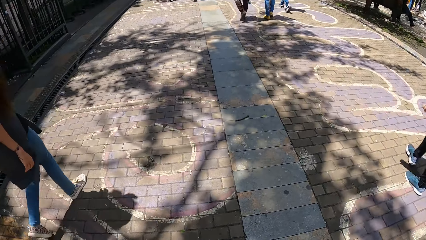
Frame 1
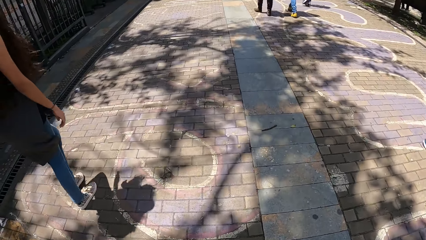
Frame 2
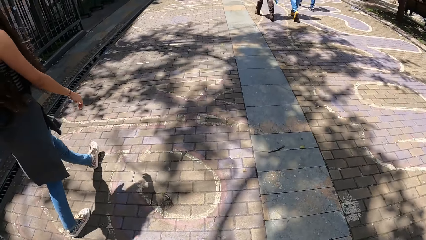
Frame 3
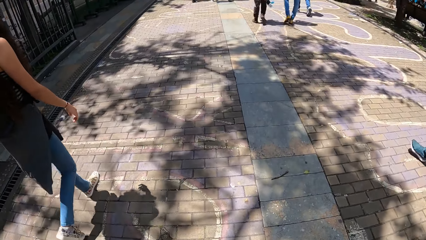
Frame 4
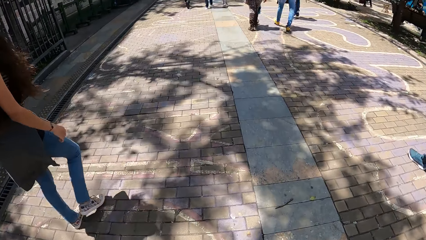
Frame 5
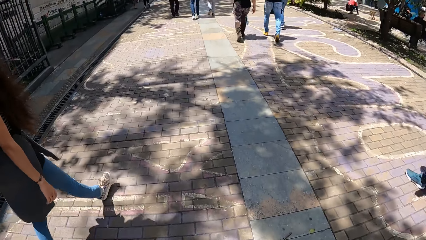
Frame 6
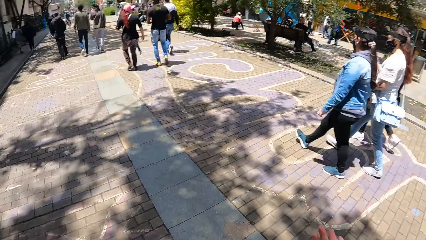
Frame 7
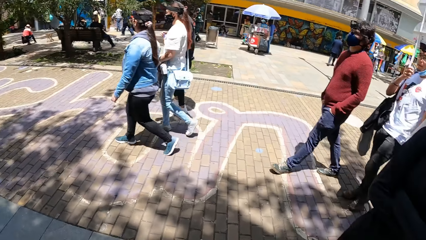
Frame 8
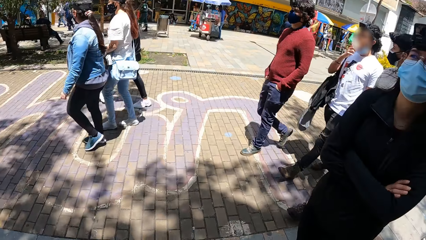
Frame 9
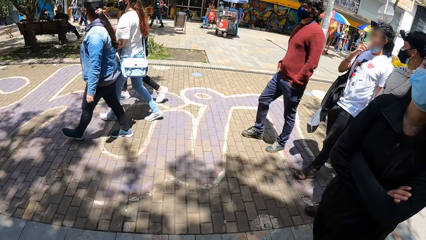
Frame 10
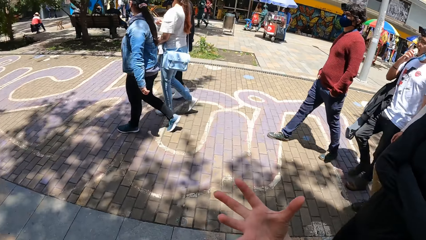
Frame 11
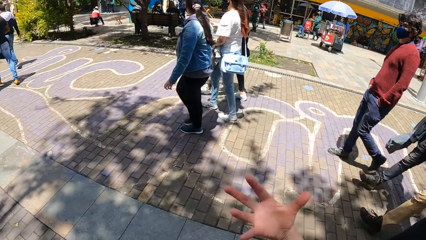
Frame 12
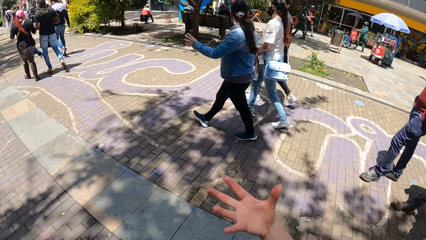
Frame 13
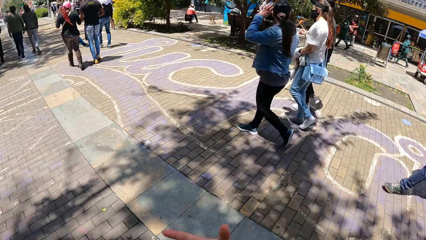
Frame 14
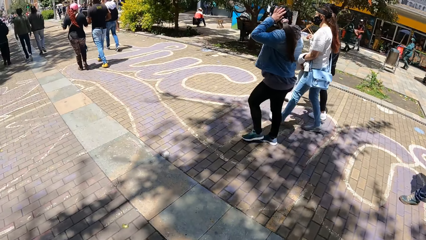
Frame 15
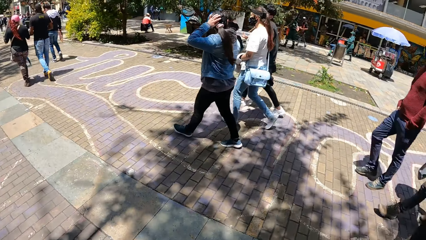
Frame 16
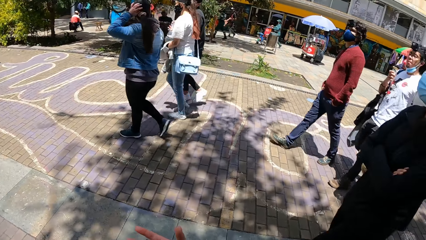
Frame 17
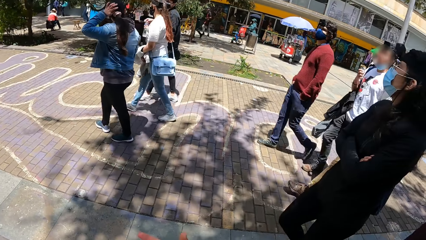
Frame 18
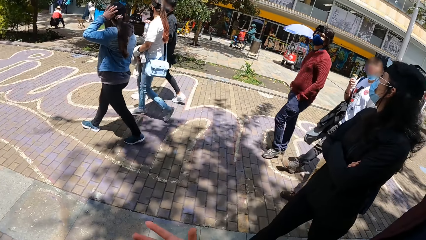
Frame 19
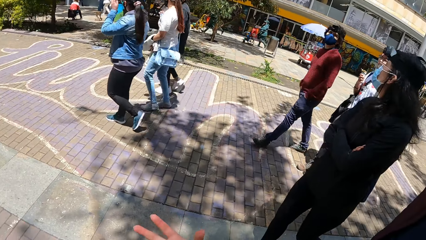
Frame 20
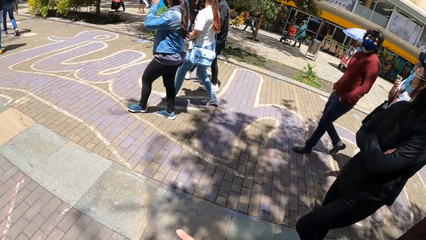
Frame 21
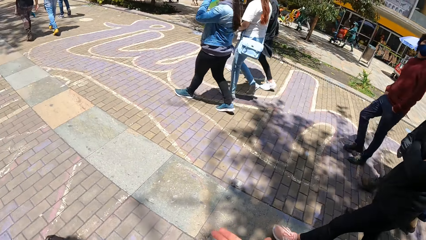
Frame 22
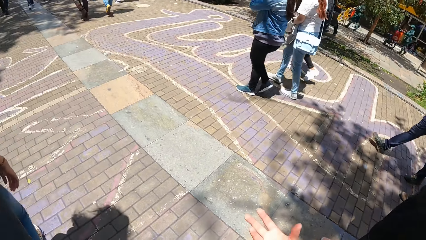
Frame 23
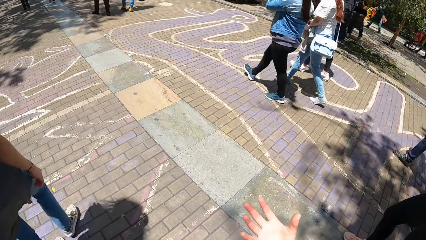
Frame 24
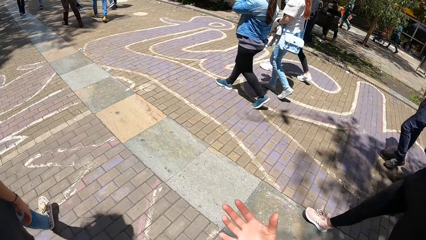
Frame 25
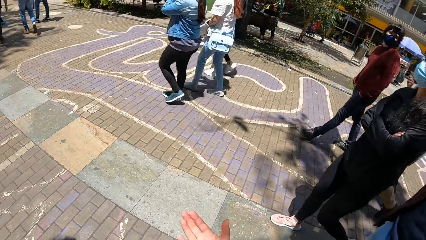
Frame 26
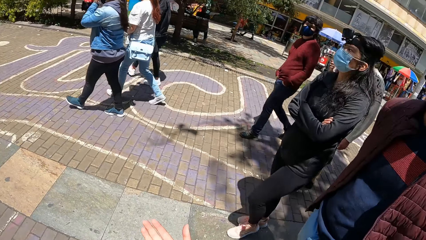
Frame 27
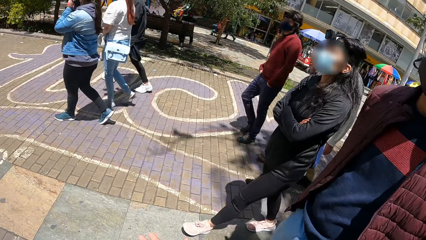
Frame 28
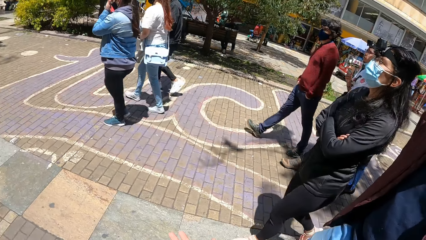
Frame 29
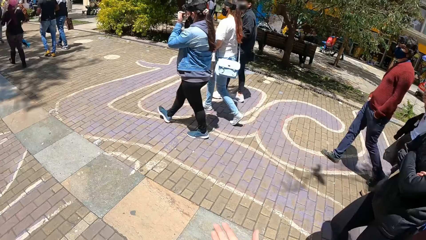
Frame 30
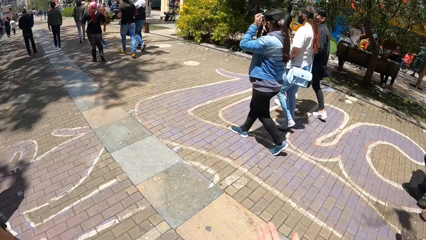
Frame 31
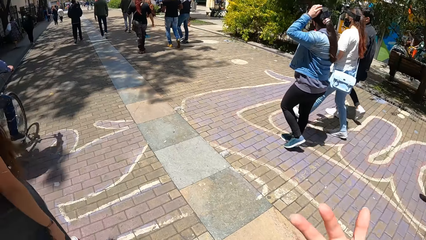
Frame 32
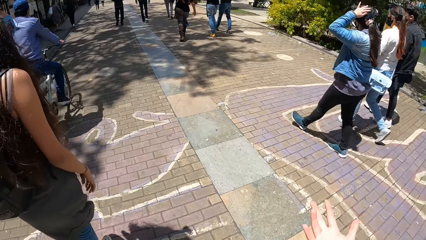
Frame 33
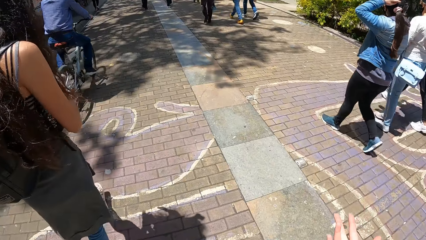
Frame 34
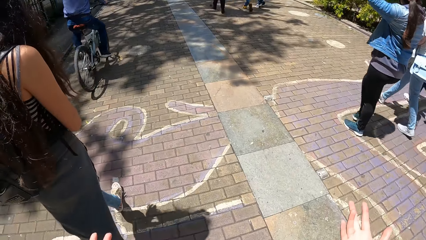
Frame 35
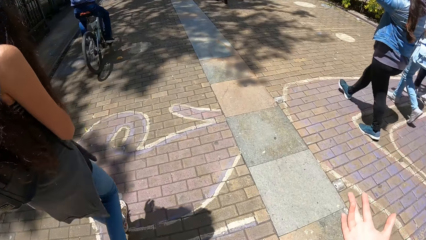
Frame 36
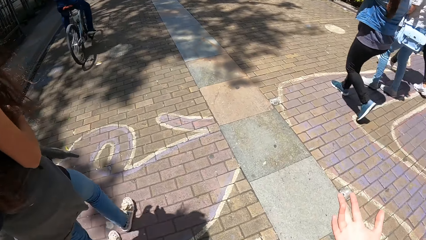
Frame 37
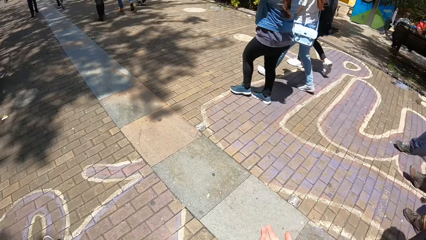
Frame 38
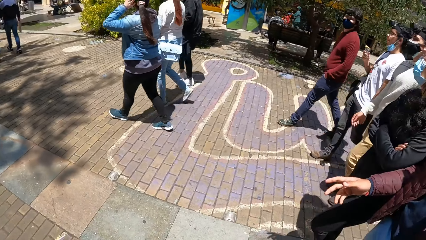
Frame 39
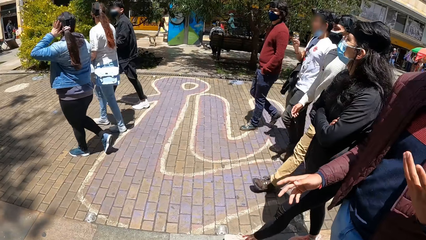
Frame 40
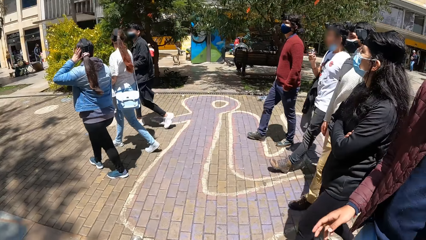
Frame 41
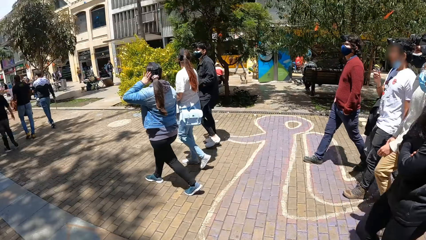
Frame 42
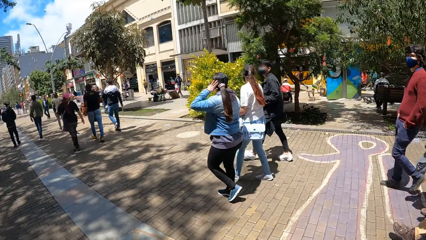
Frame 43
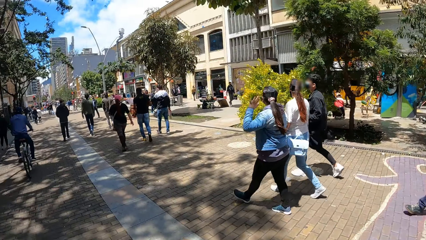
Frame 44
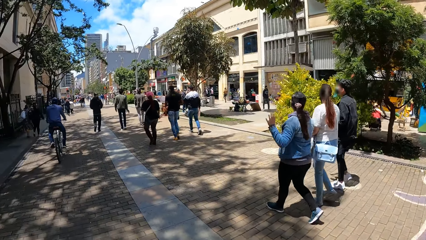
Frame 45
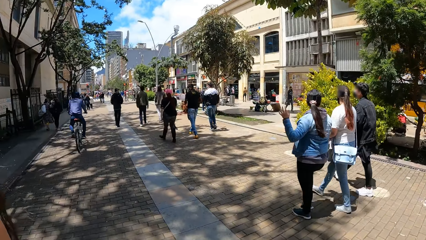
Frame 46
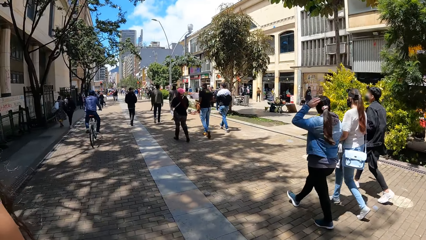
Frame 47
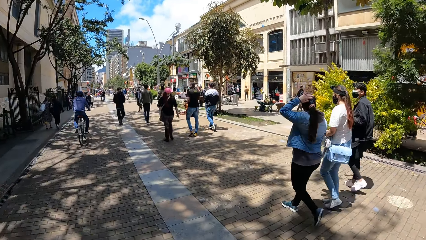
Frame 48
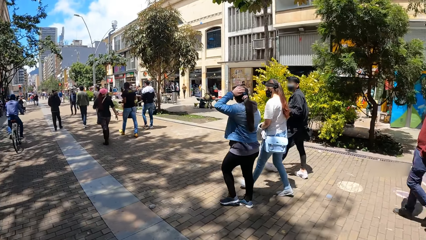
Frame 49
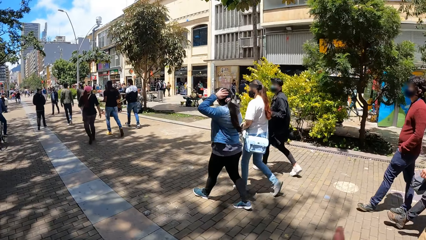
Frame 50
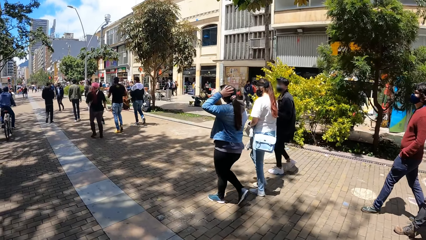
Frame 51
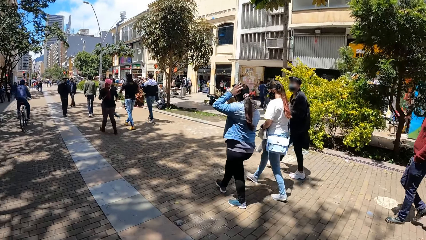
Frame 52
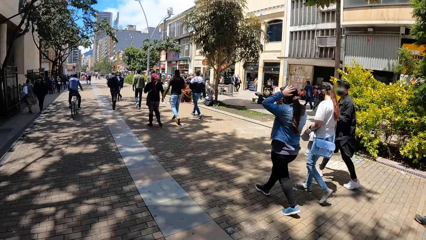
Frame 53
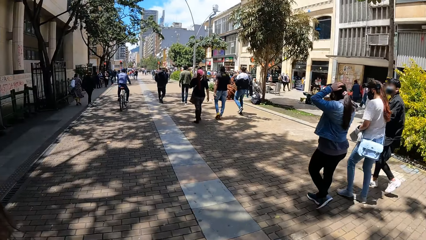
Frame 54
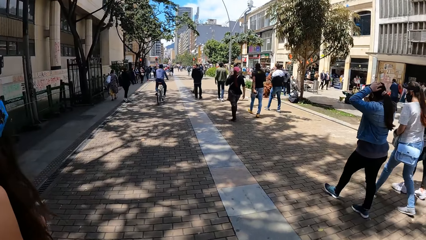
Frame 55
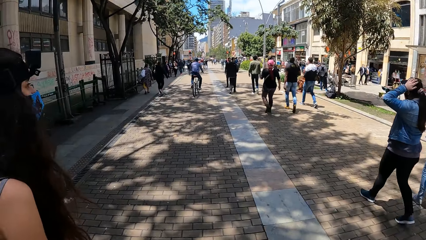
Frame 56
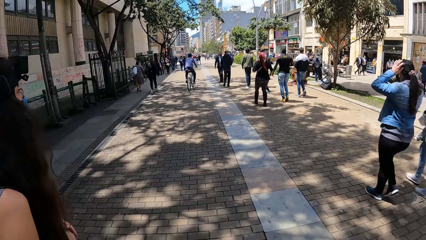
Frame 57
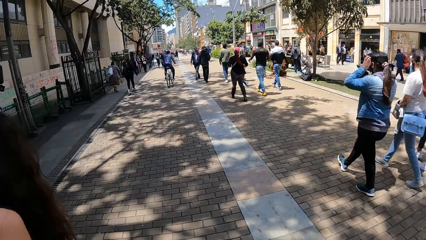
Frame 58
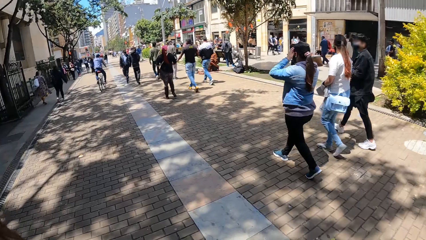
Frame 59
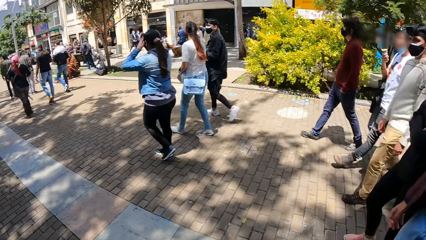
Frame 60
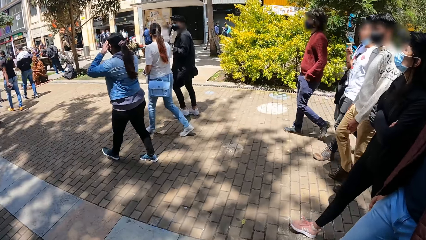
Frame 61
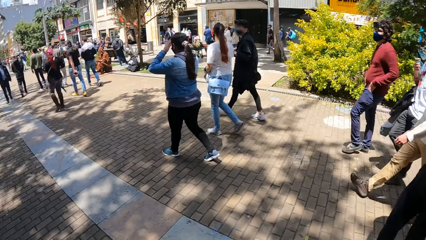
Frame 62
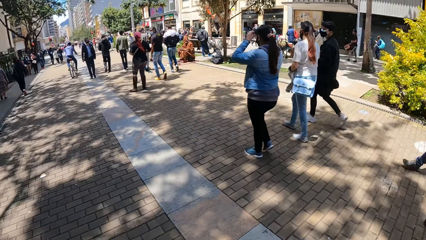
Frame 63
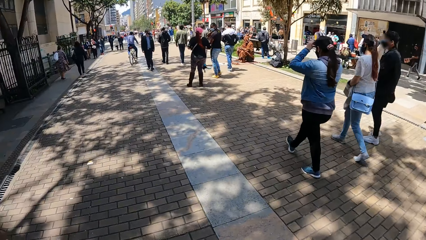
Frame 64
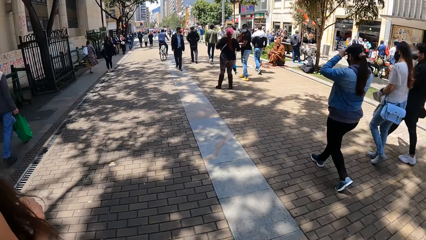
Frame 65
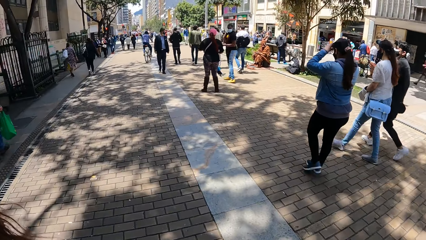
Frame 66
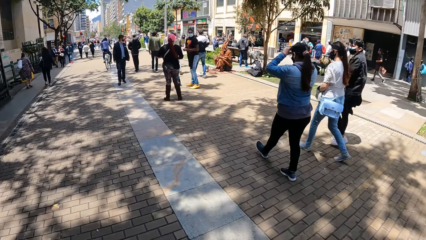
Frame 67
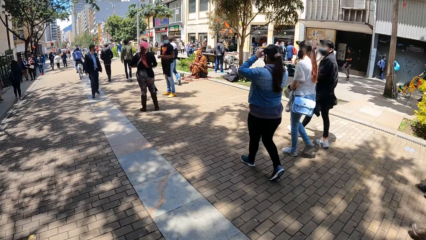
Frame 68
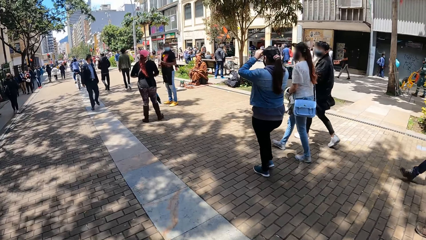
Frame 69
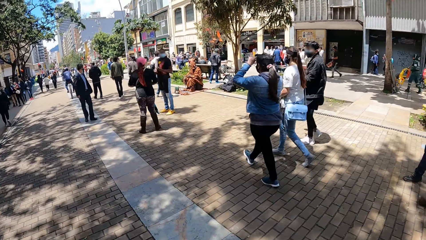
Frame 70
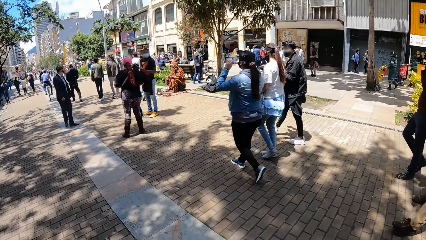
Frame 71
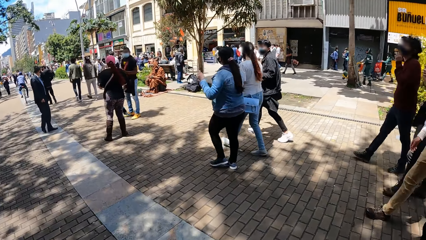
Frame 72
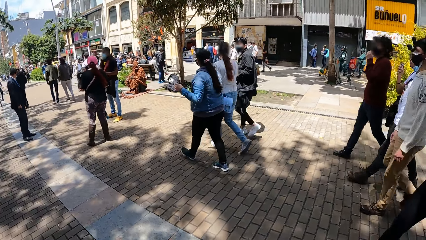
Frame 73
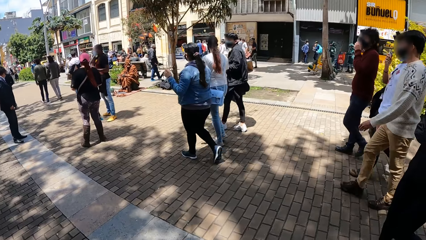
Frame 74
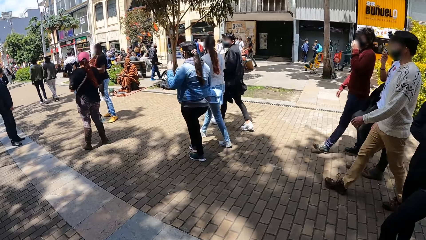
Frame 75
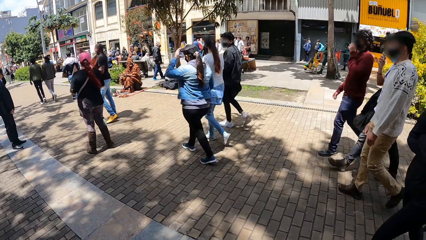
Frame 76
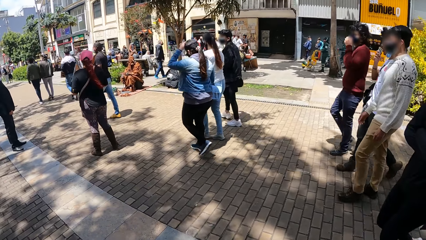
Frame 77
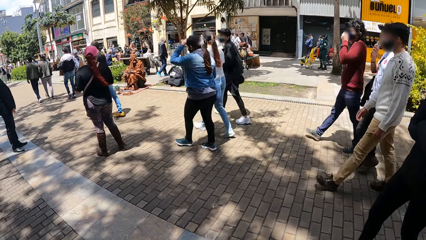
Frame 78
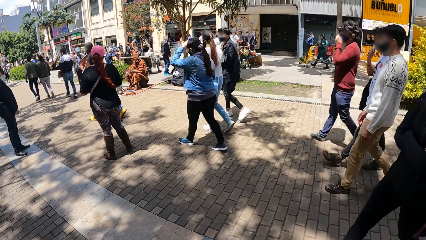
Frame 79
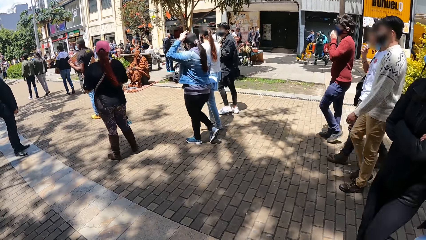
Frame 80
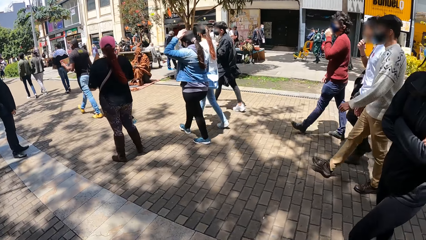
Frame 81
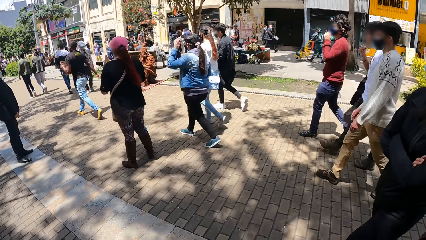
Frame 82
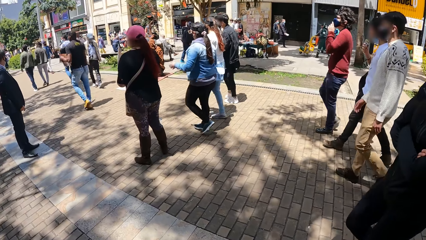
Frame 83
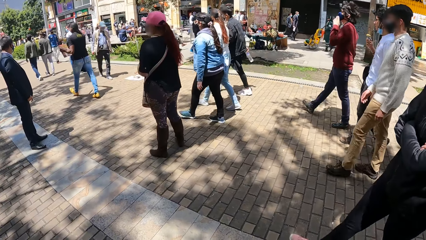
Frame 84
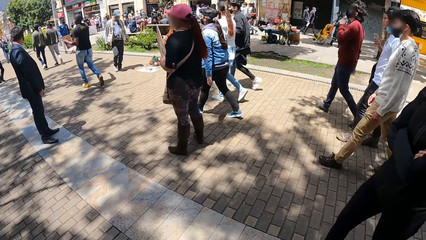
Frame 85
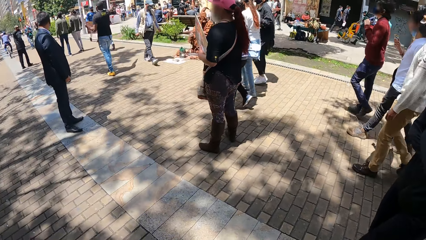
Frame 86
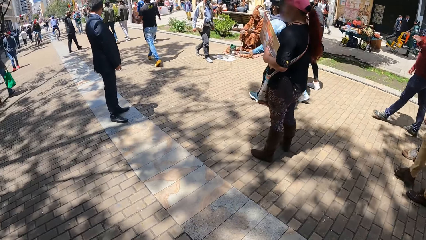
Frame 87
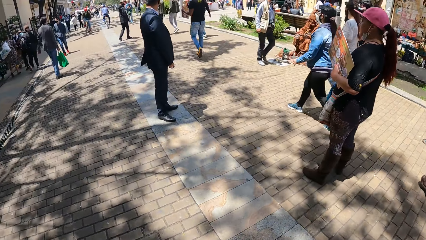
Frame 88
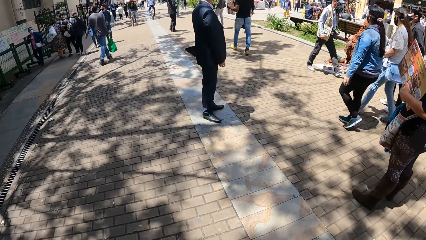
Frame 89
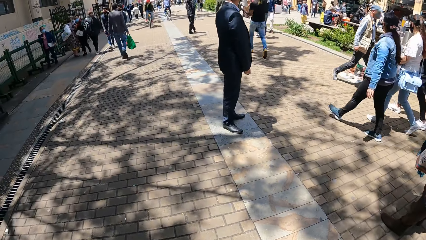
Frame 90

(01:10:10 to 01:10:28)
The camera wearer uses gestures. A man uses gestures.
